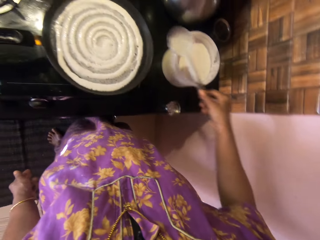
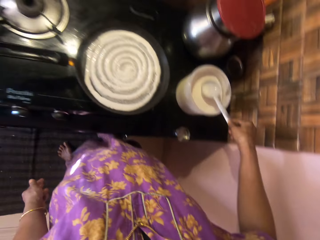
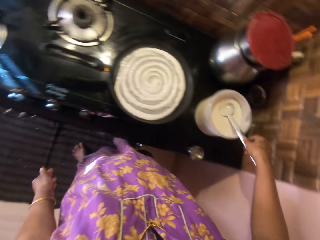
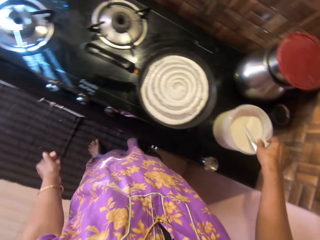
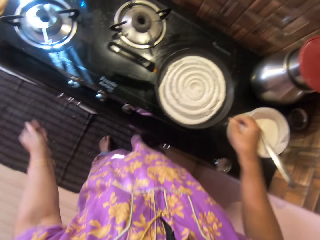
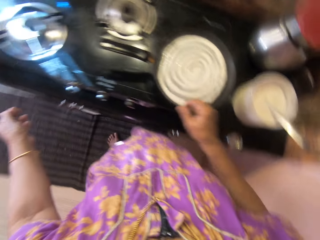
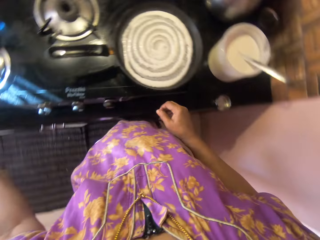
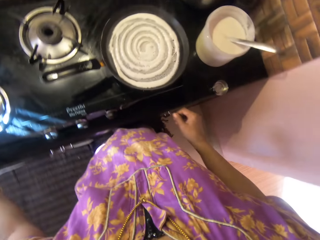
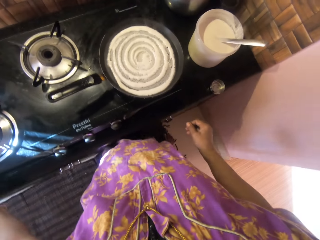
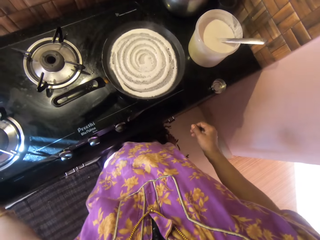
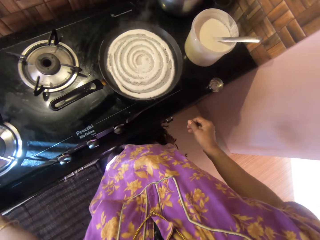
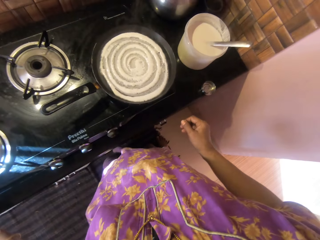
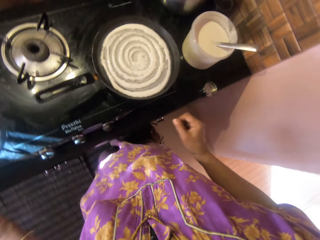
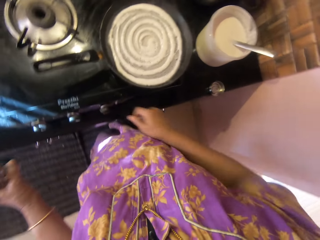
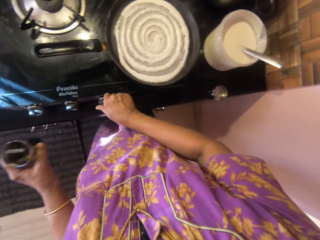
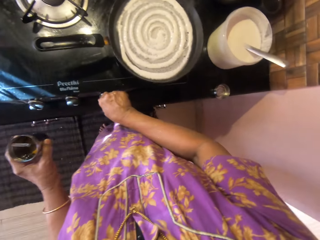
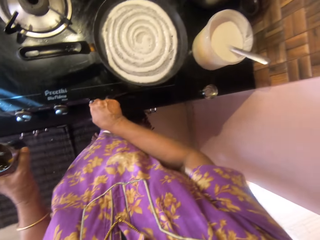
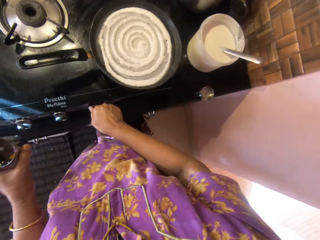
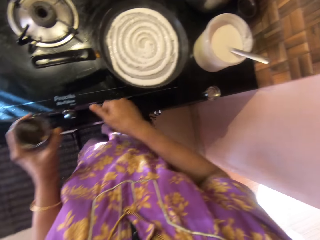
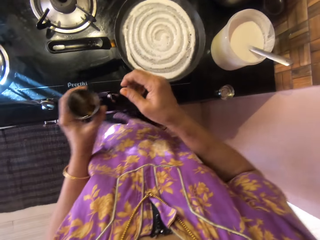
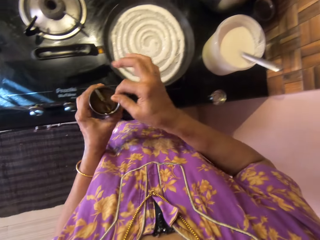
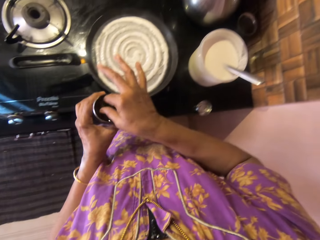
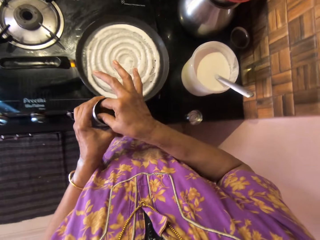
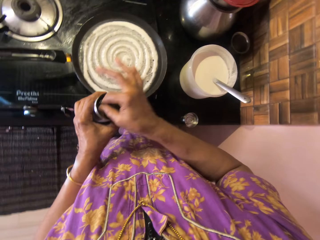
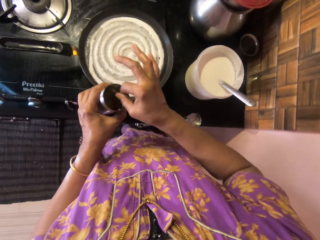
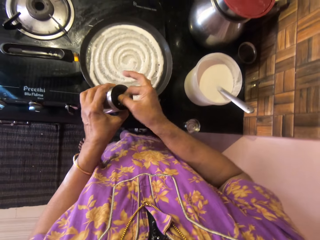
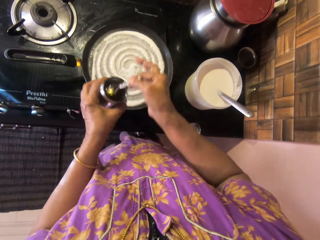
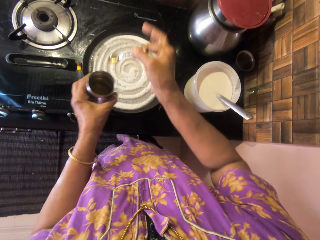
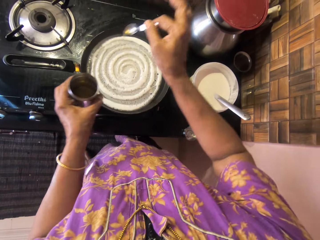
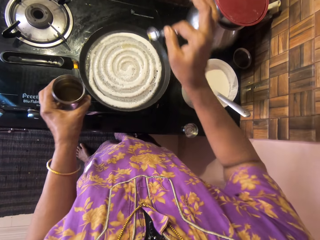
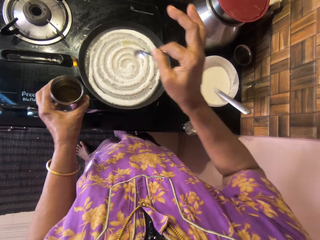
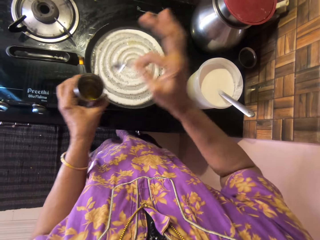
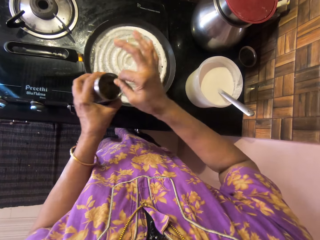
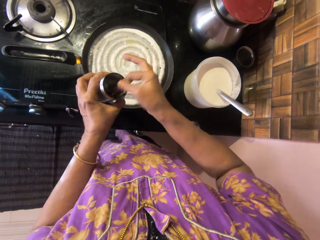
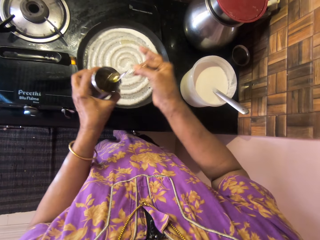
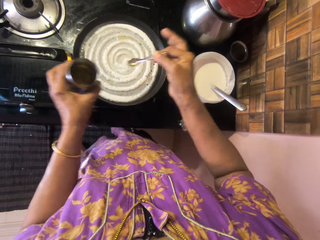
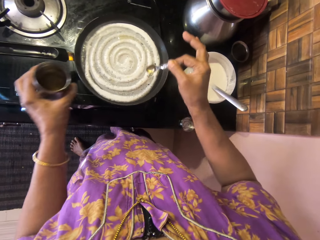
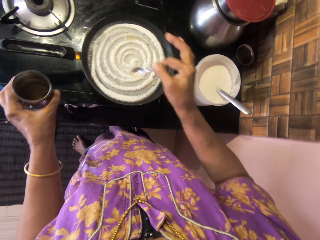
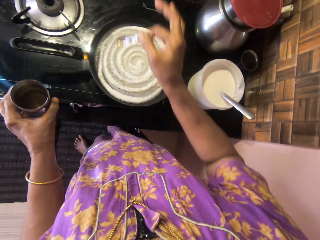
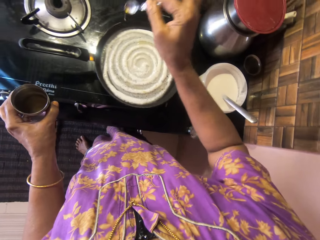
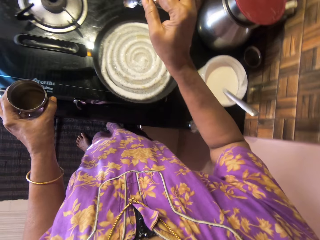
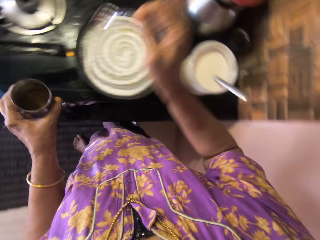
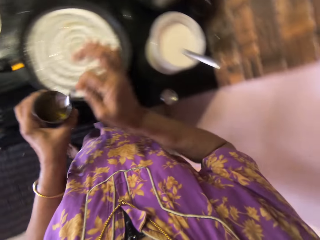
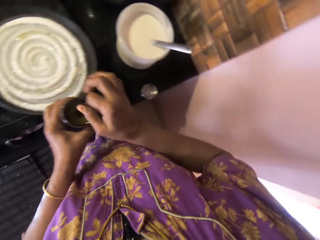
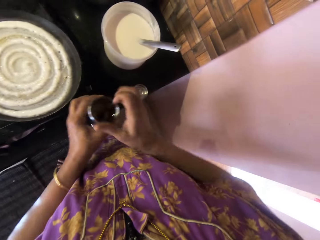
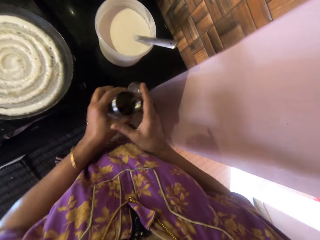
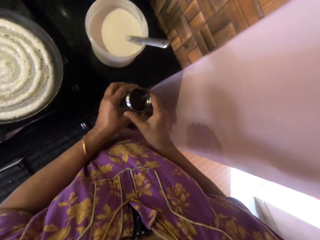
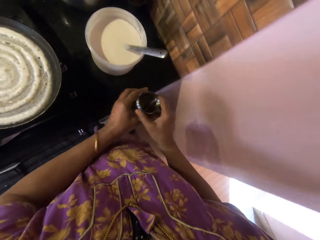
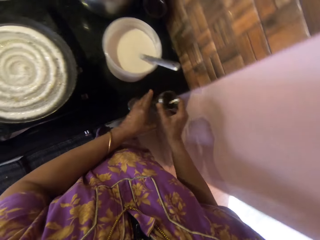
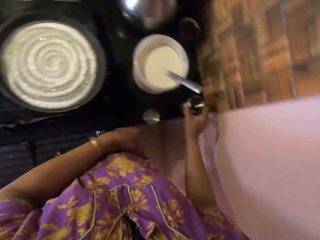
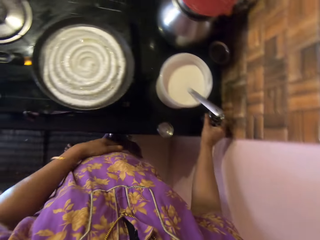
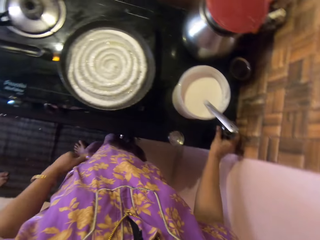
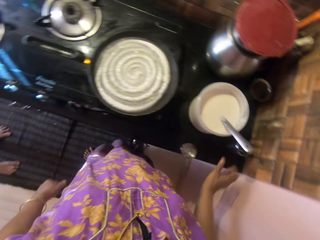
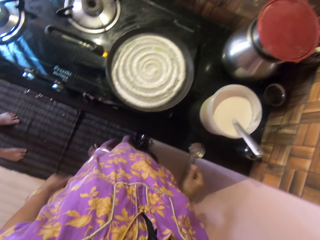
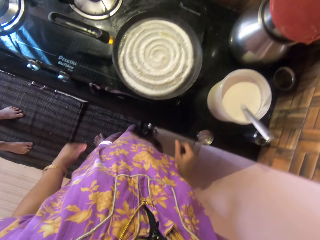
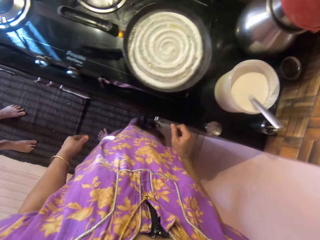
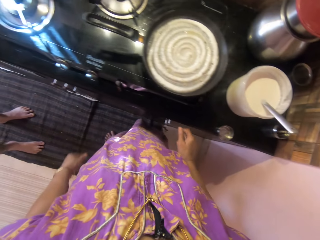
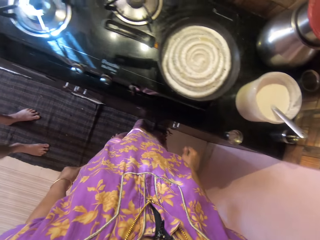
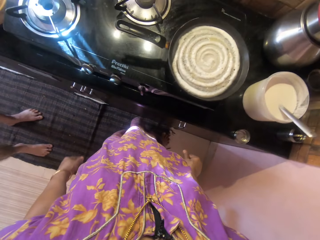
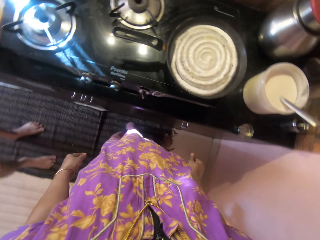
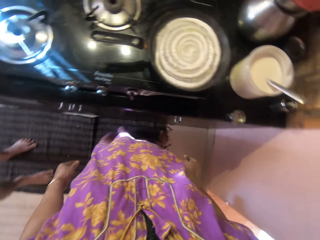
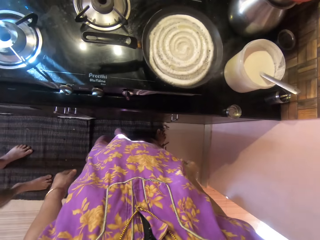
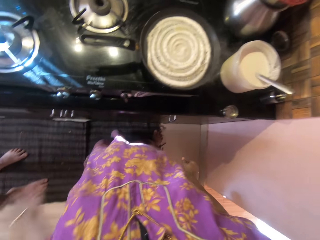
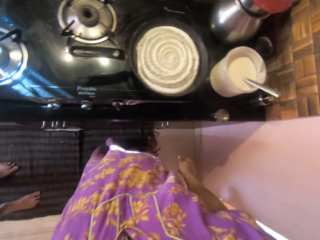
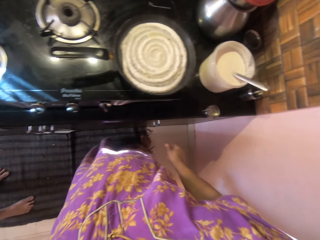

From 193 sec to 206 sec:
The camera wearer drops the spoon into the bowl of smooth batter. She regulates the gas cooker using her right hand. She picks up the oil container or metal container from the table with her left hand. She takes the spoon in the metallic container. She takes oil from the oil container using a small spoon. She spreads oil from the oil container onto the pancake in the pan. She pours the cooking oil in the pan. She returns the spoon in the metallic container. She scoops cooking oil from the metallic container. She pours the cooking oil in the pan. She returns the spoon in the metallic container. She passes the oil container from her left hand to her right hand. She drops the oil container on the table.

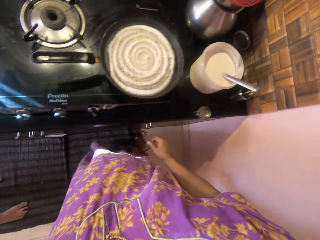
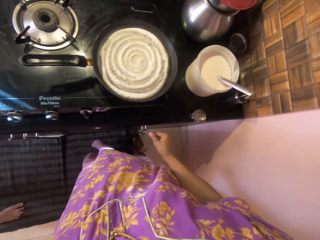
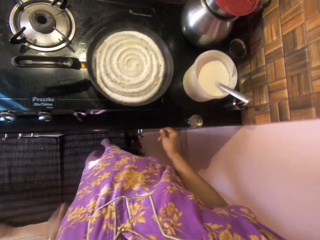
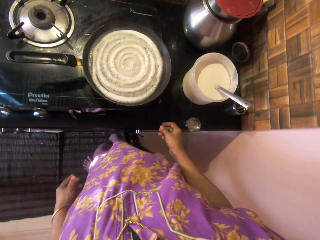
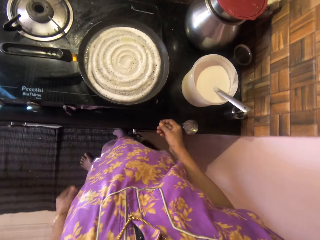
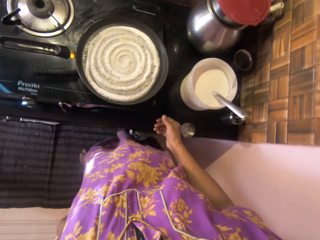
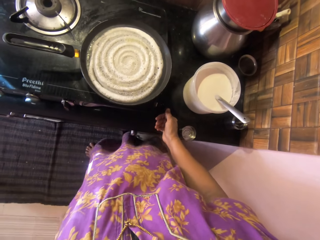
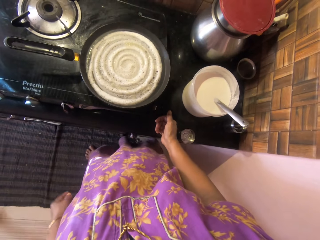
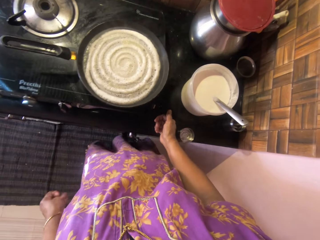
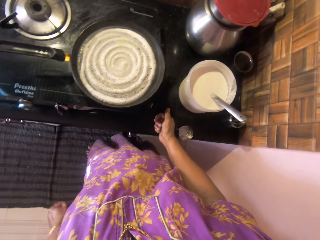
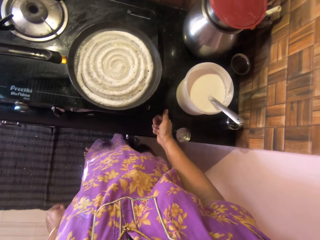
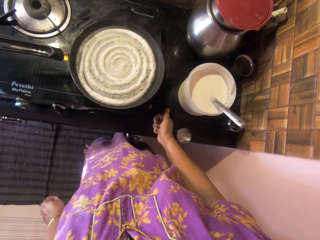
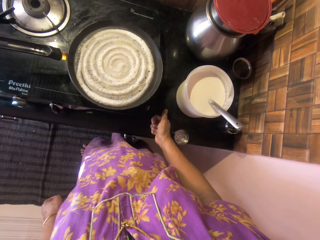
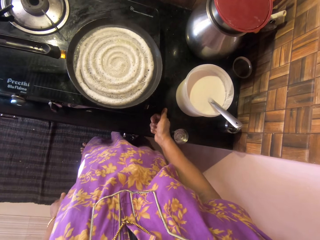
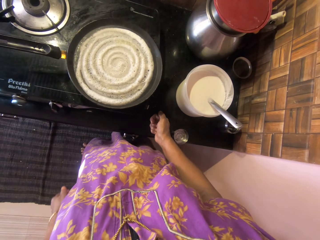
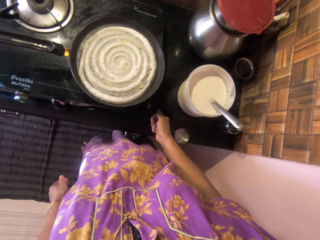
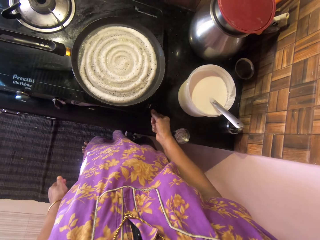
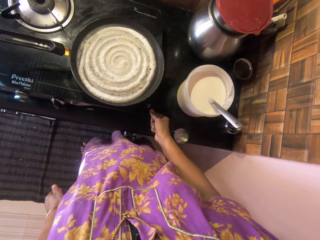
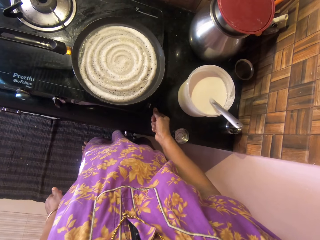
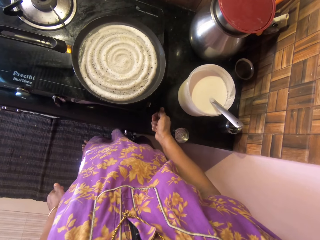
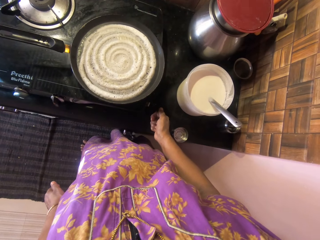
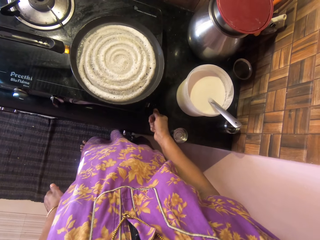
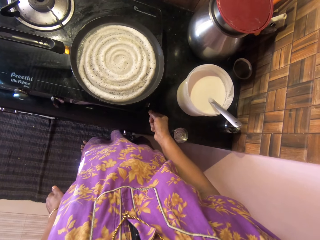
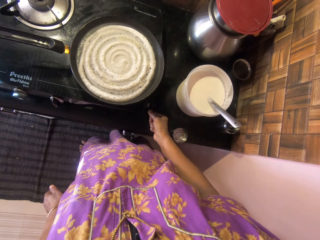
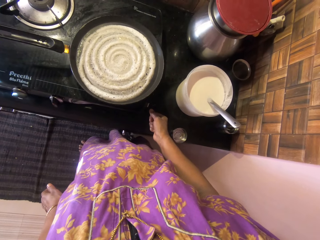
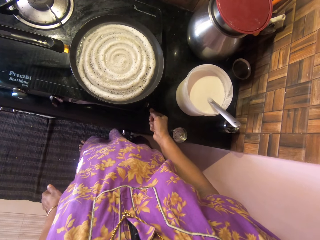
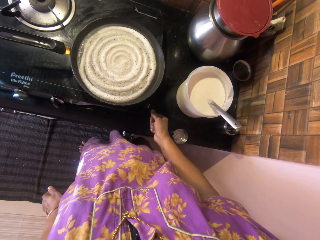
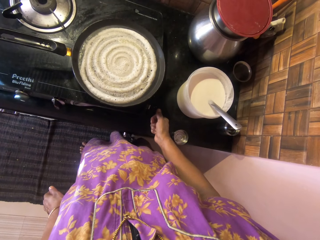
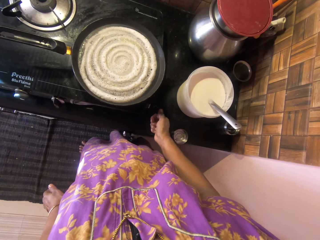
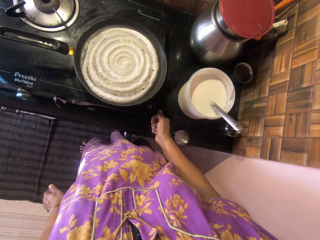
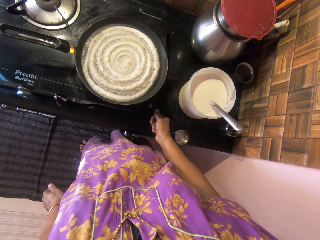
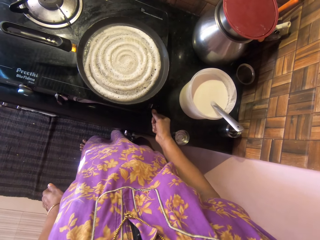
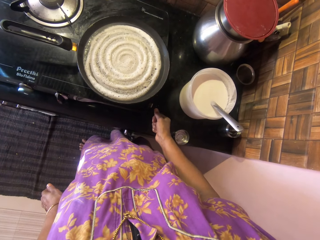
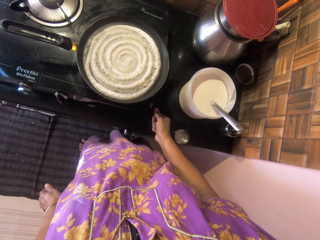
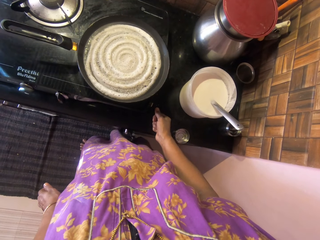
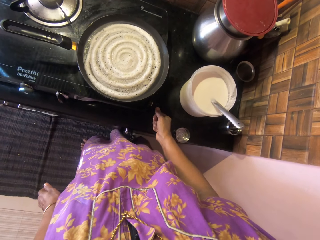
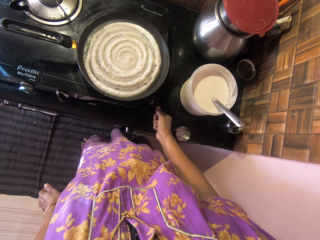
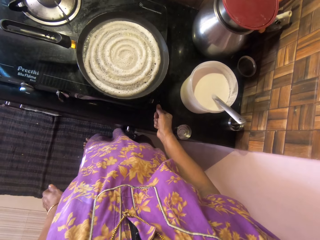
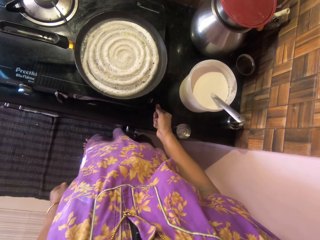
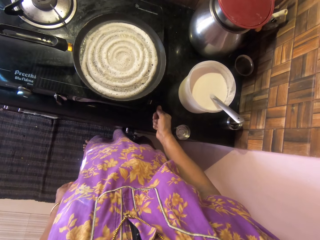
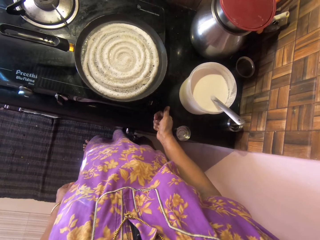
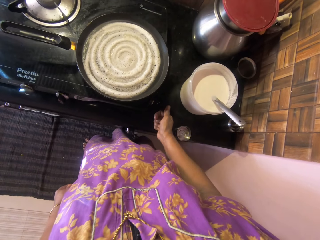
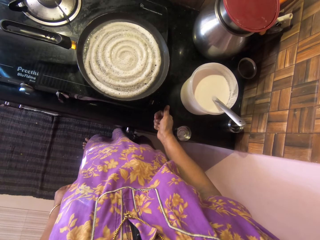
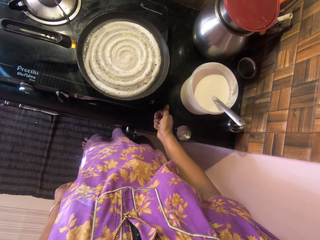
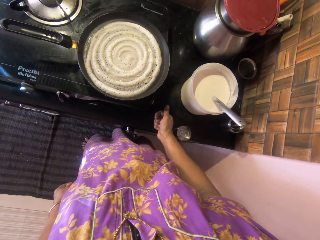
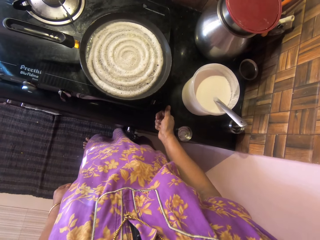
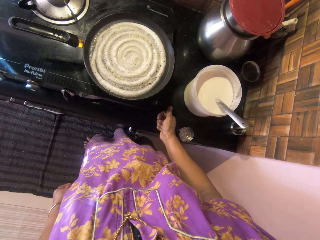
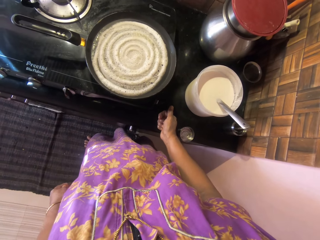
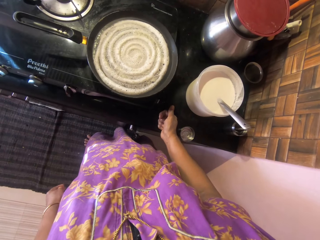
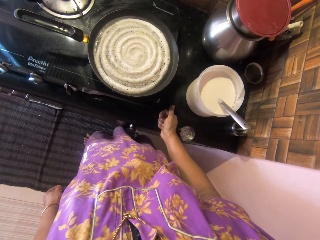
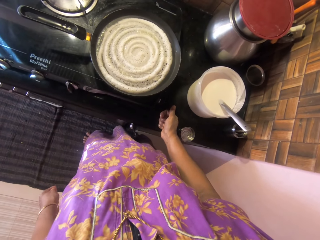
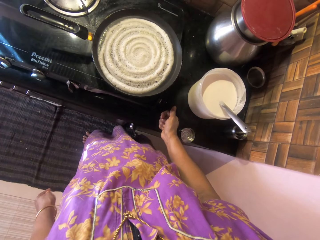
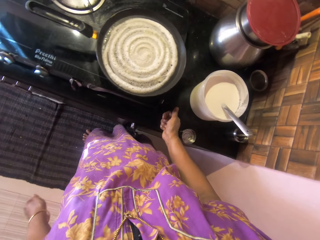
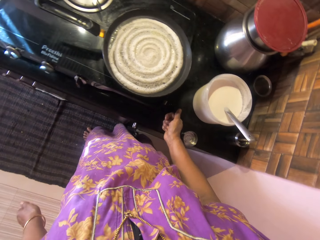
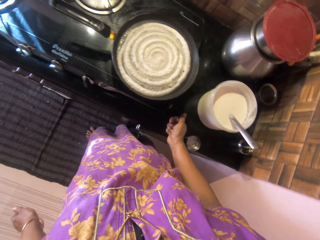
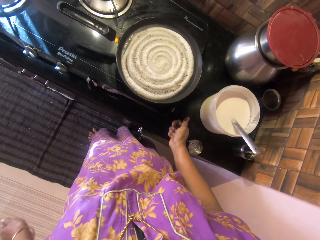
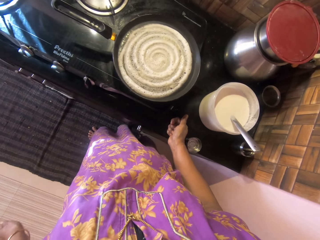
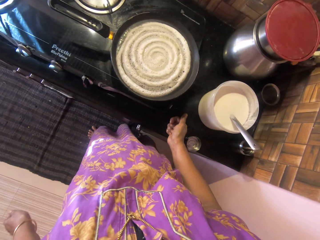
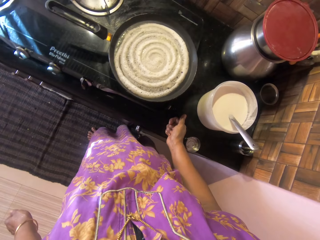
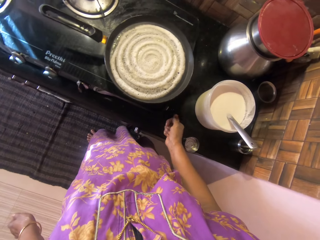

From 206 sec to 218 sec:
The camera wearer moves her hand to the left. She interacts with a man. The camera wearer places her right hand on the table. She rubs her fingers.
